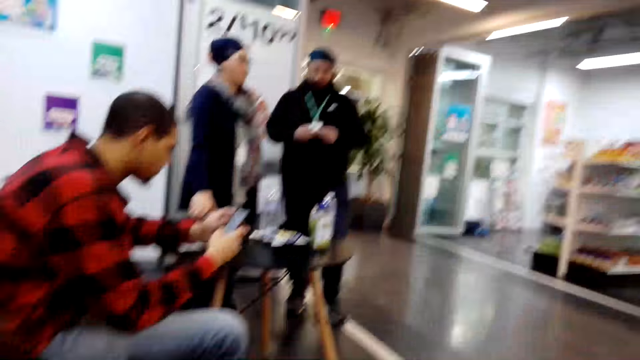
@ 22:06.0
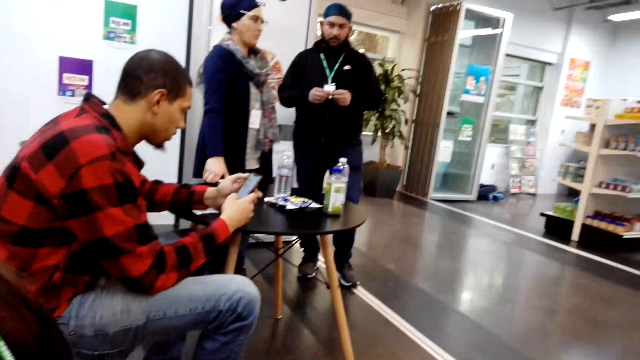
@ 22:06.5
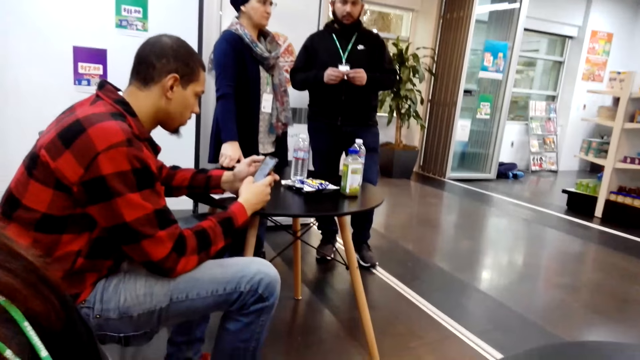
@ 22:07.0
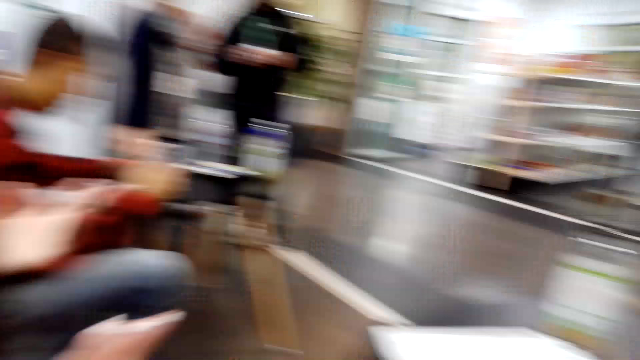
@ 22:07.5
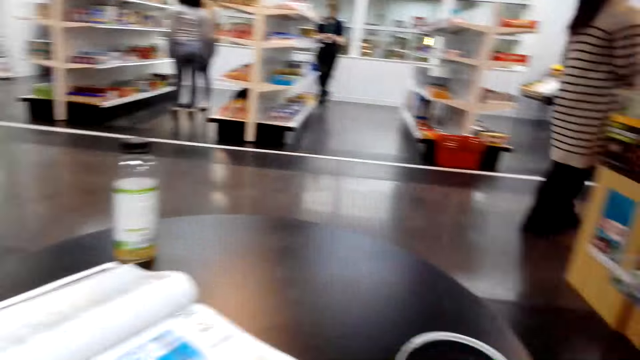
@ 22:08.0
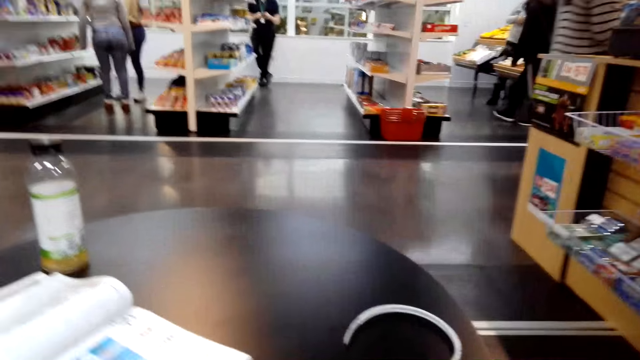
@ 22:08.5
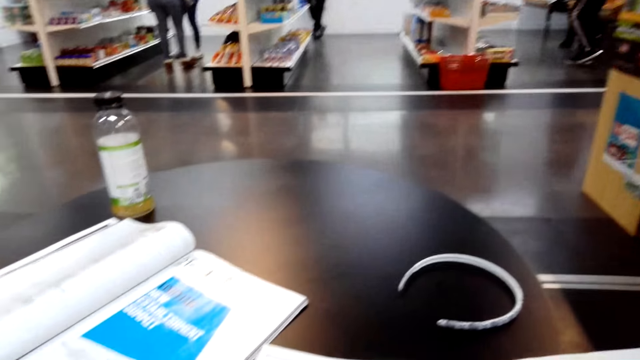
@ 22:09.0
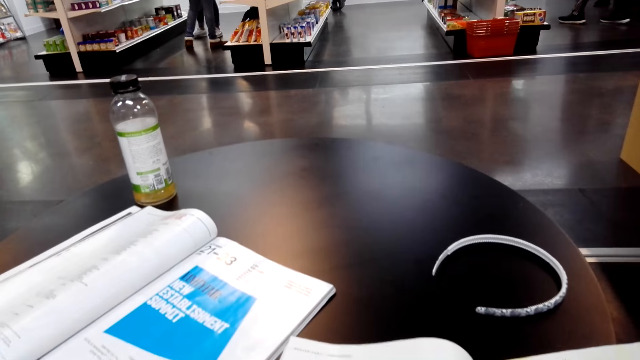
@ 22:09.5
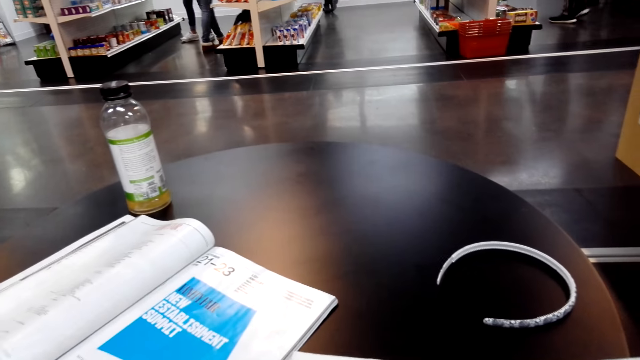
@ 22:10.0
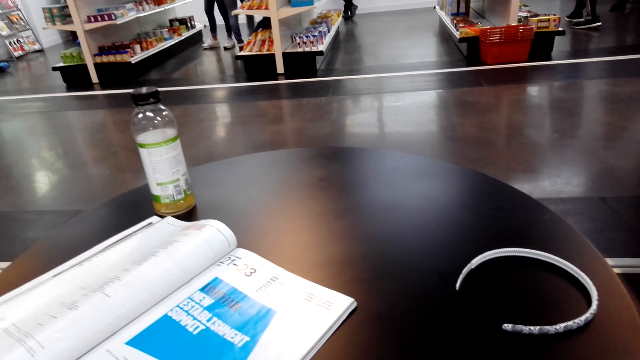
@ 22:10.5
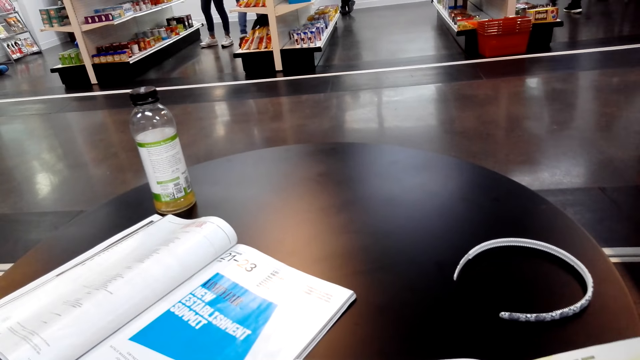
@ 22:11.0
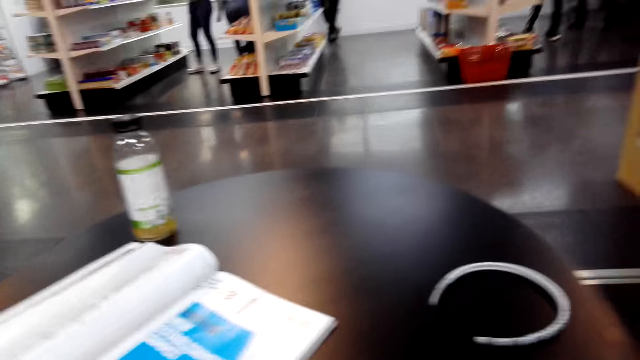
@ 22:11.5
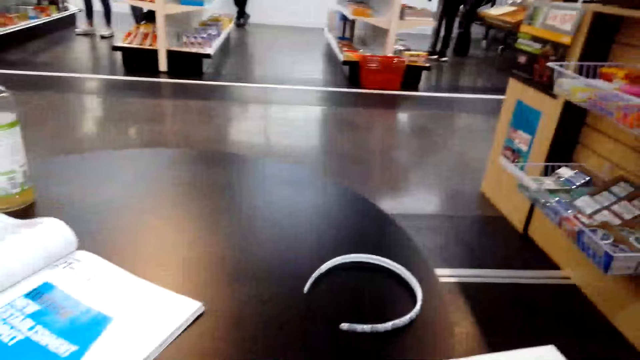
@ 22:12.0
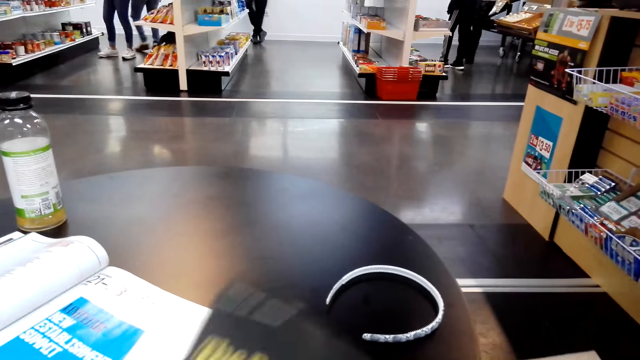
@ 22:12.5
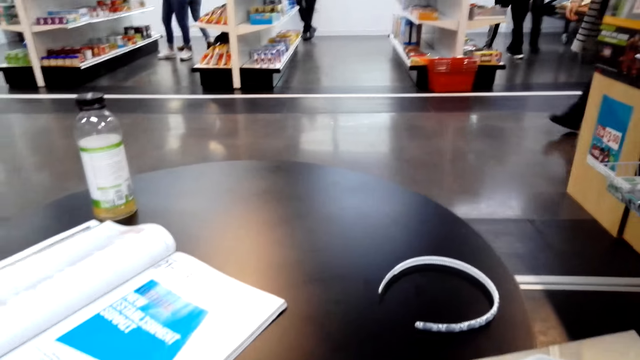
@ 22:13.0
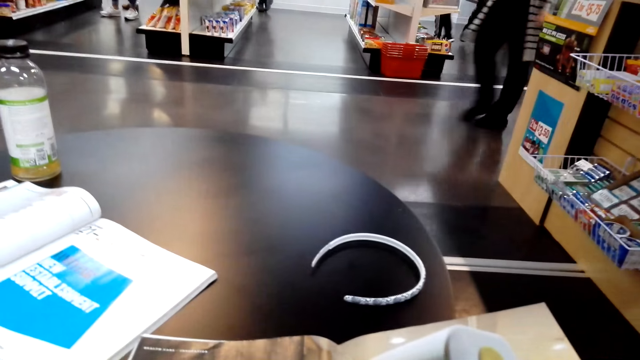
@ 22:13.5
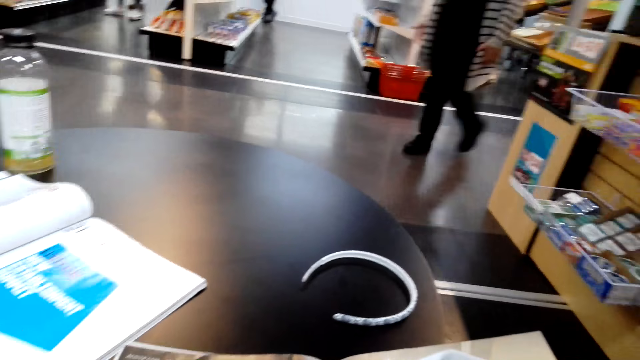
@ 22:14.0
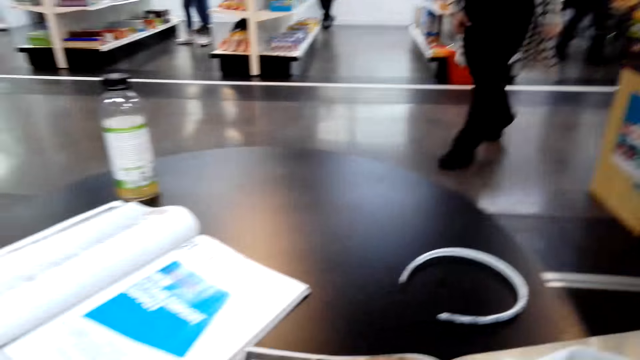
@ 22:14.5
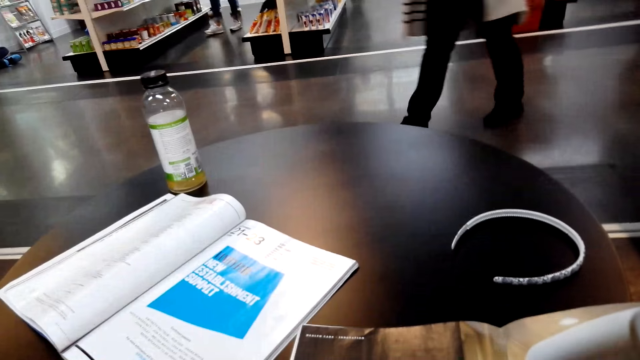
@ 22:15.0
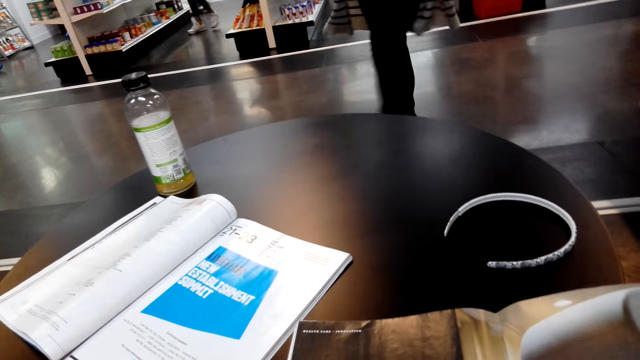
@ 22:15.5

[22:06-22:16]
The camera wearer opens a page of the magazine. They read the magazine. They open a page of the magazine. They look around. They talk. They read the magazine.

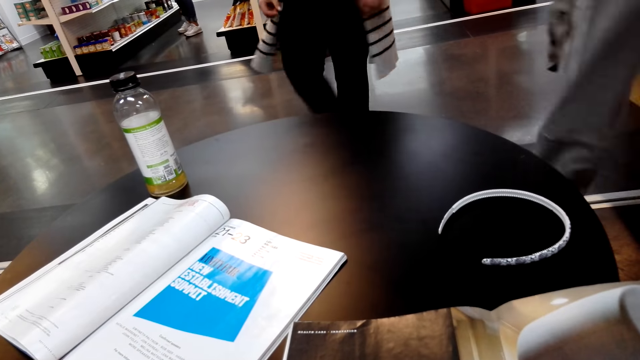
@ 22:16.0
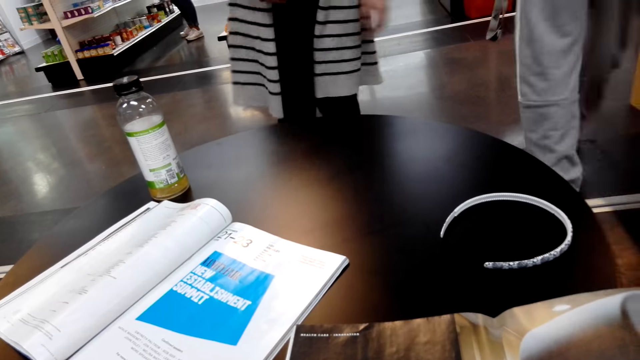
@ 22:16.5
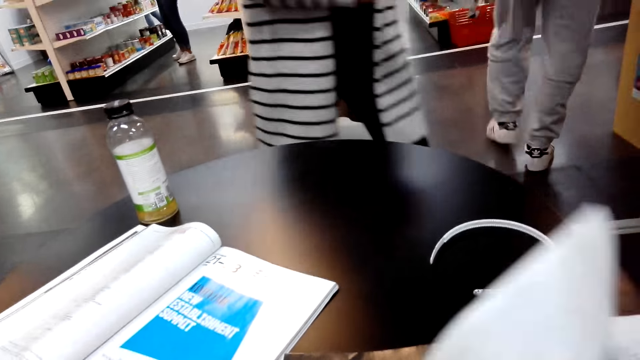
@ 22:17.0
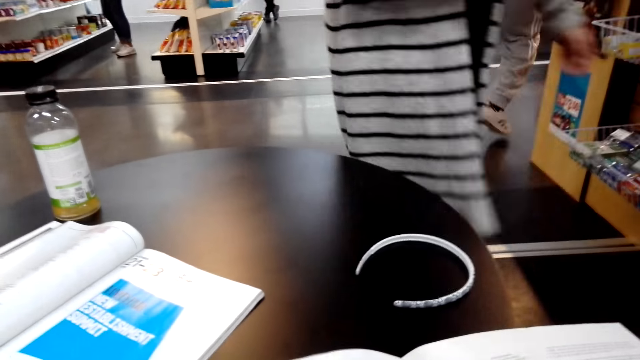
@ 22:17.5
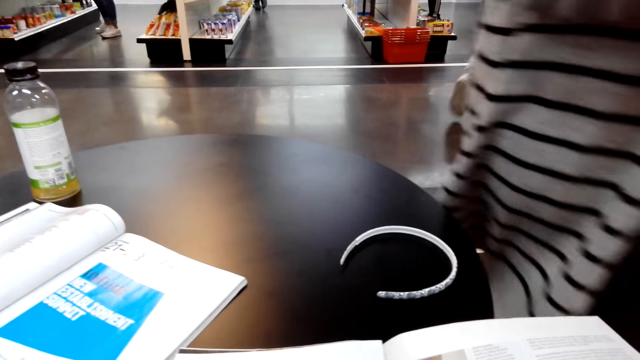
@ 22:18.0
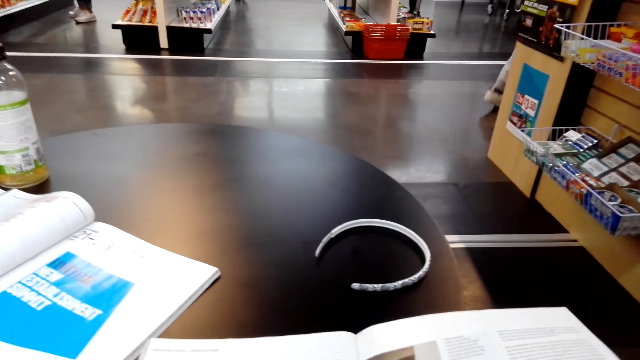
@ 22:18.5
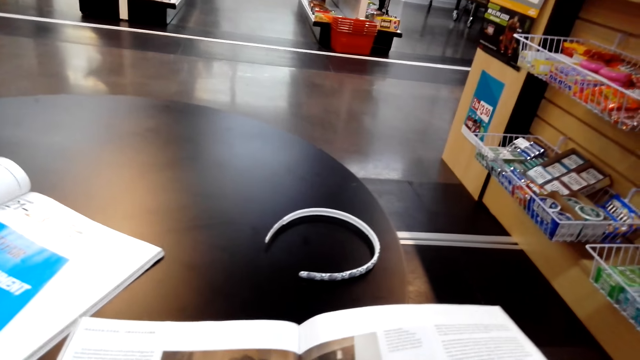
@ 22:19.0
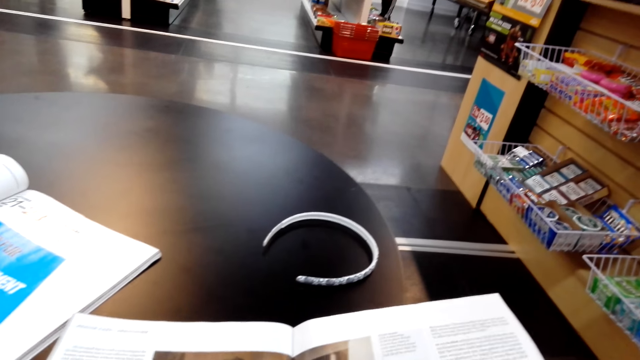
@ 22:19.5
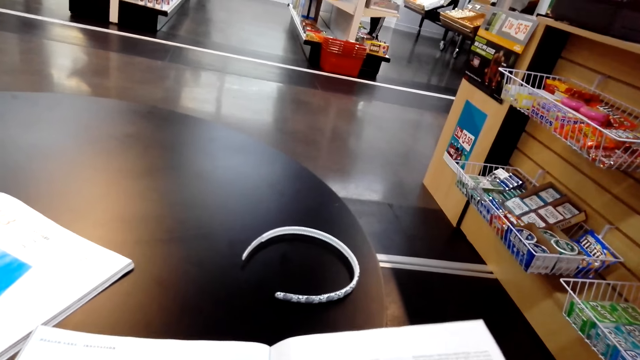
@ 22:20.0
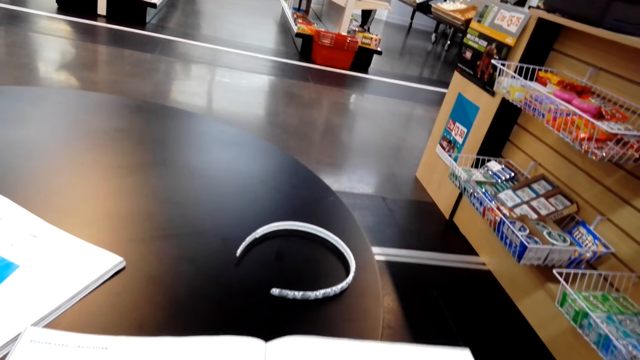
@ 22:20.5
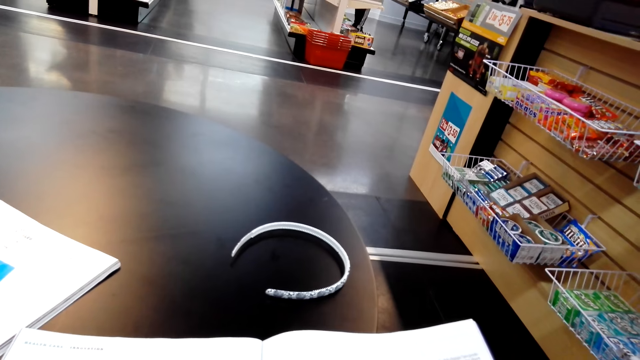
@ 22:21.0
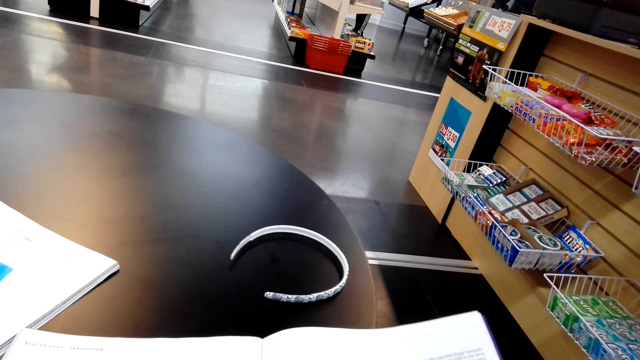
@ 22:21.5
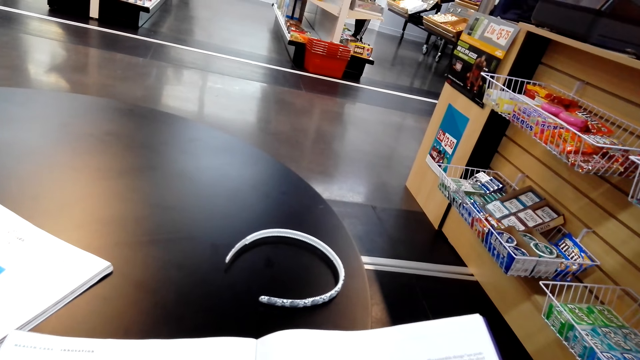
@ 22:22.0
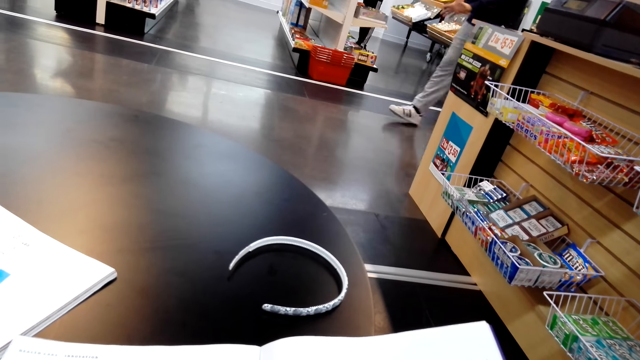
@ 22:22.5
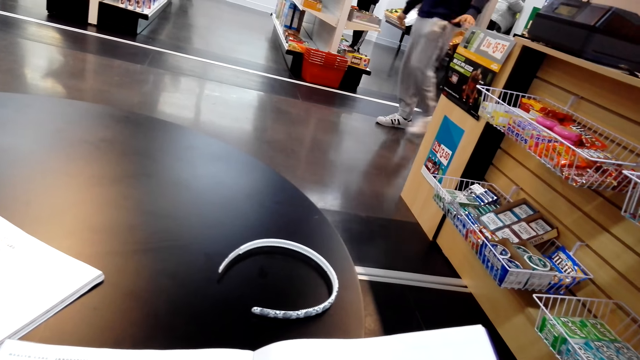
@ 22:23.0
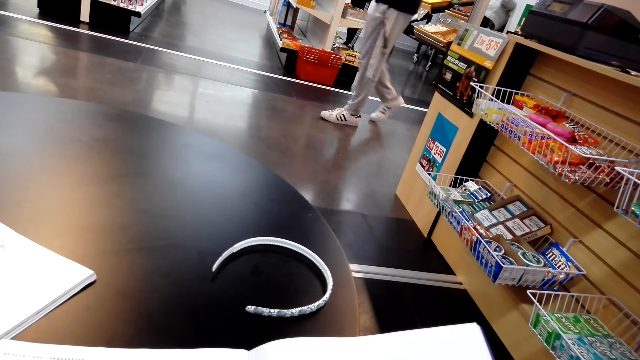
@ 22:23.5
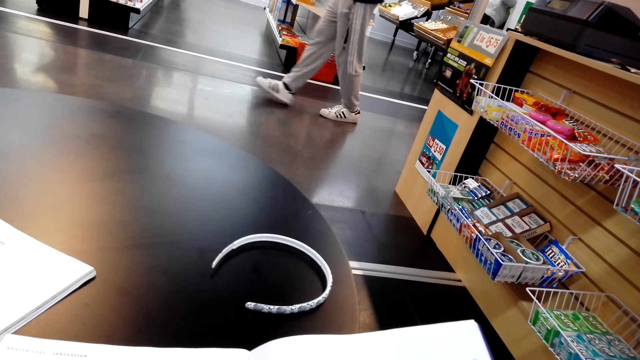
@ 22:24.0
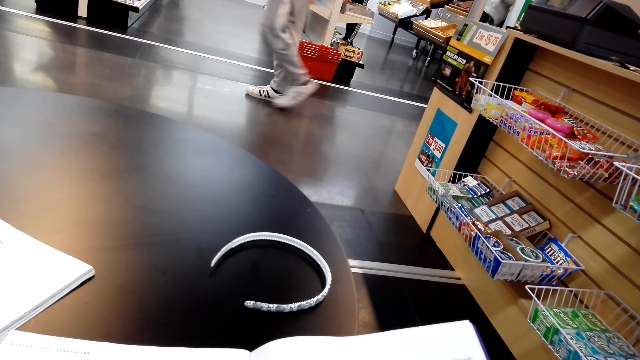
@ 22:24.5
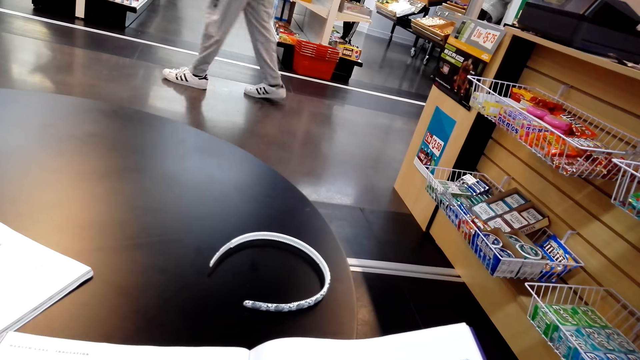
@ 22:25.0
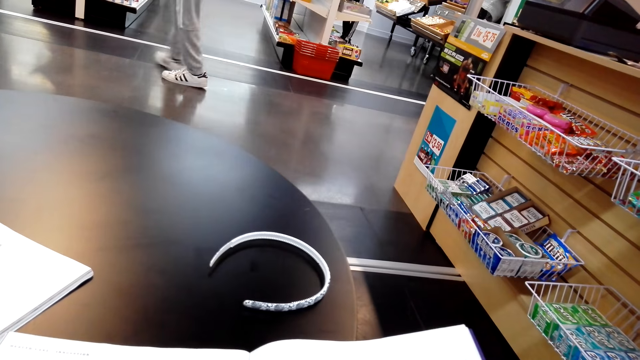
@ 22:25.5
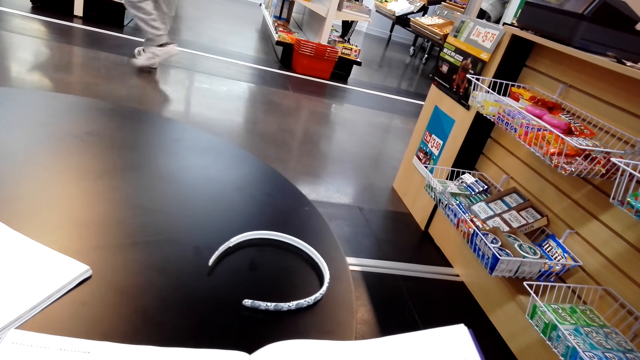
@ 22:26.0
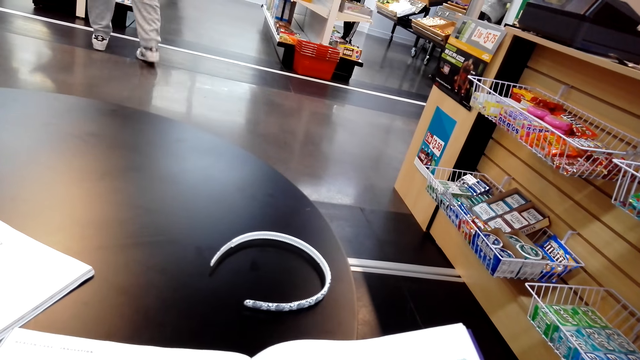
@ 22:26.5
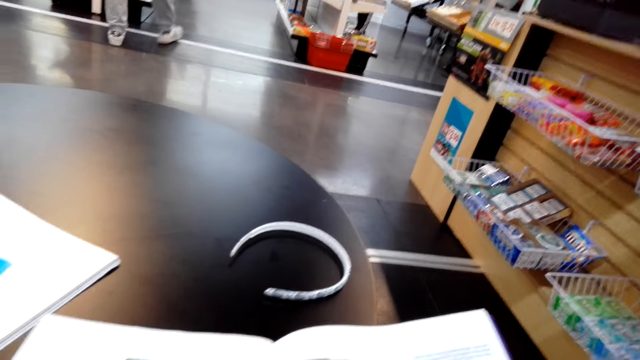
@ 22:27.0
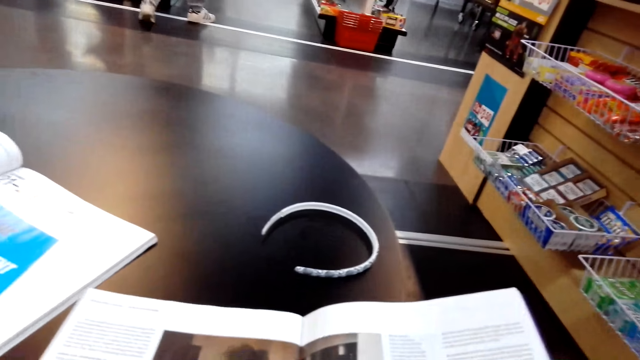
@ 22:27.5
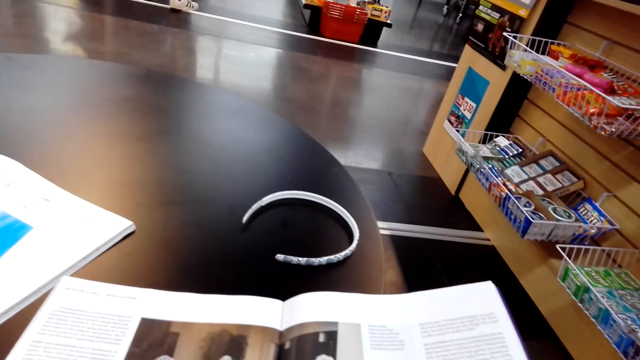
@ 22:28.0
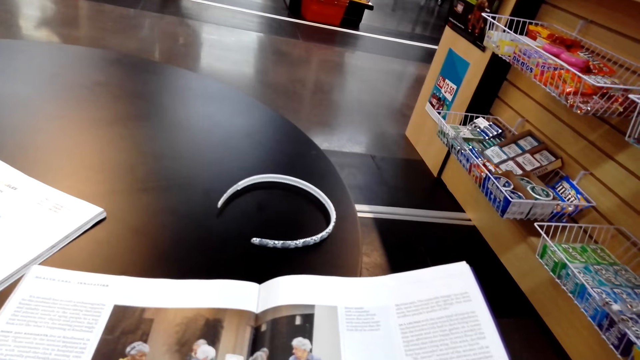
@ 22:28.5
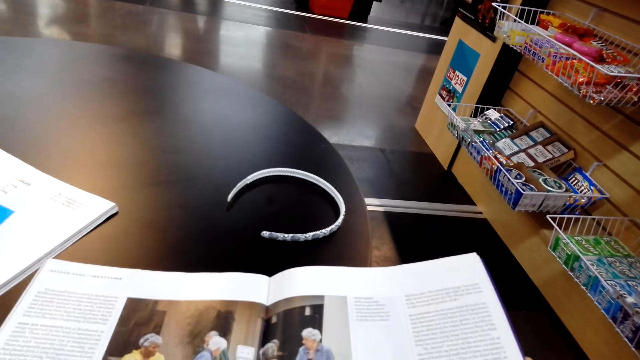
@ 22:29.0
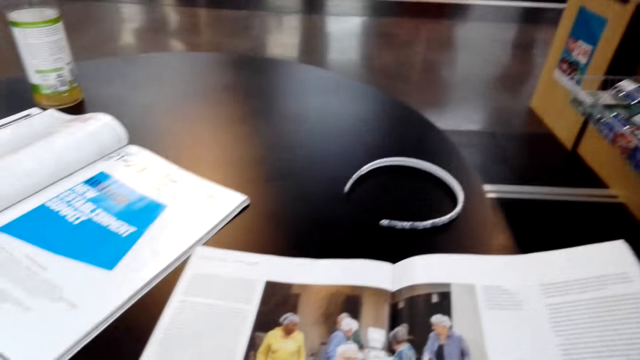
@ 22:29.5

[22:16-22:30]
The camera wearer opens a page of the magazine. They read the magazine. They stare at the magazine.
